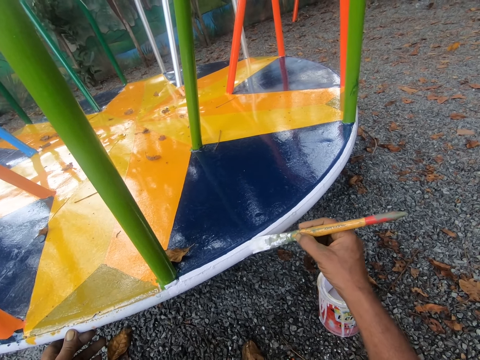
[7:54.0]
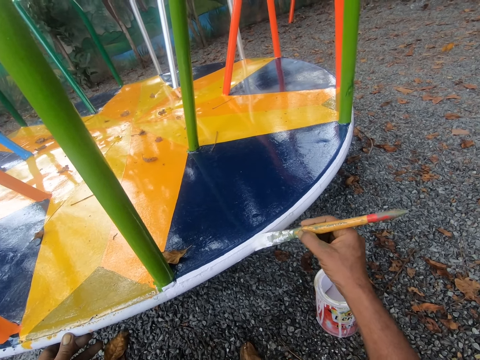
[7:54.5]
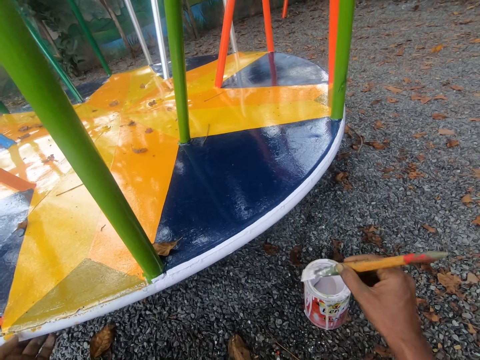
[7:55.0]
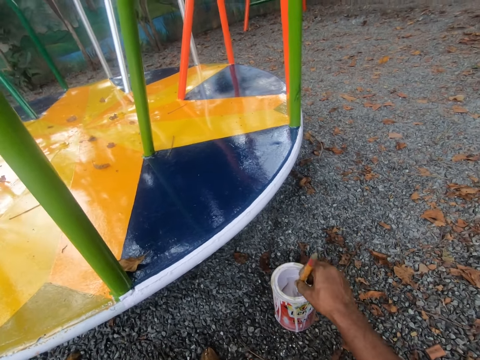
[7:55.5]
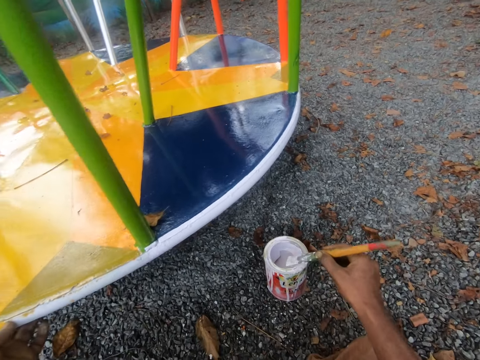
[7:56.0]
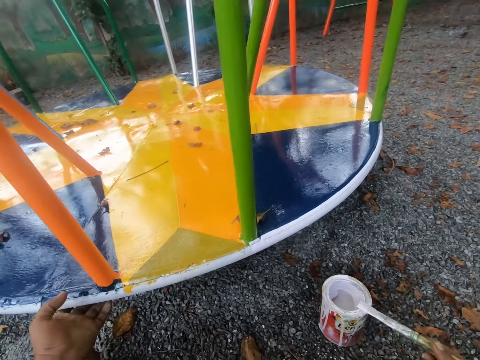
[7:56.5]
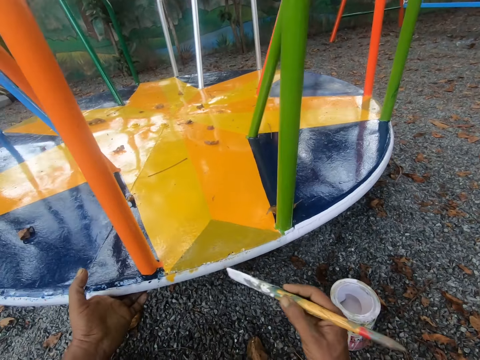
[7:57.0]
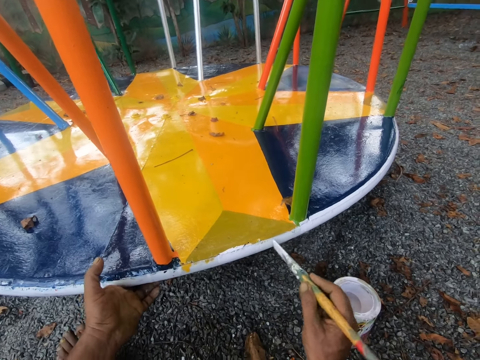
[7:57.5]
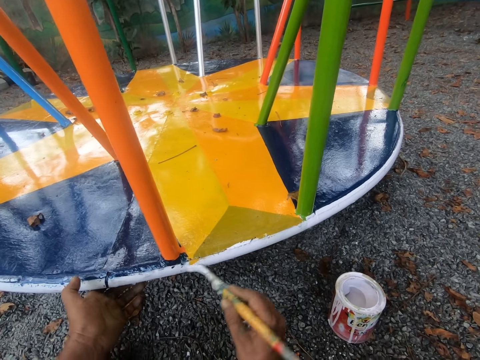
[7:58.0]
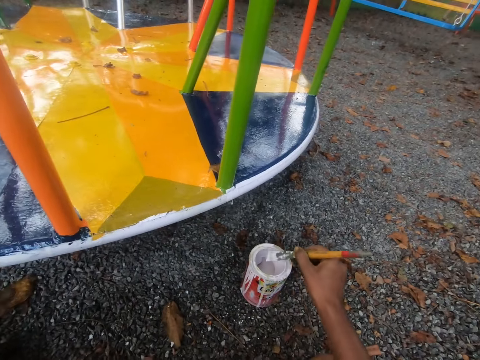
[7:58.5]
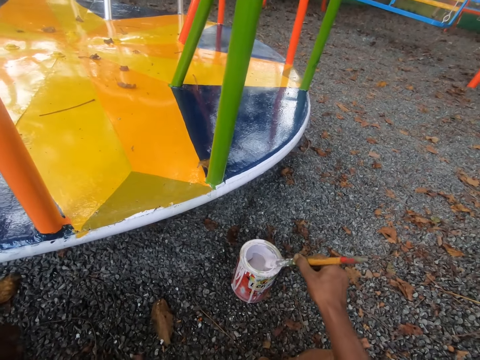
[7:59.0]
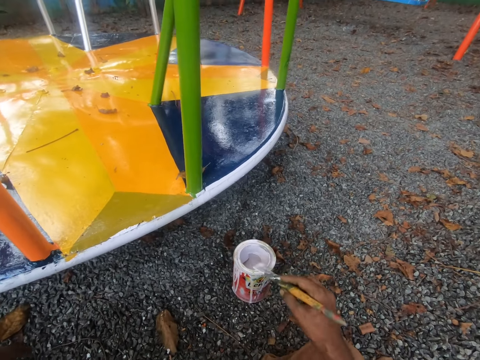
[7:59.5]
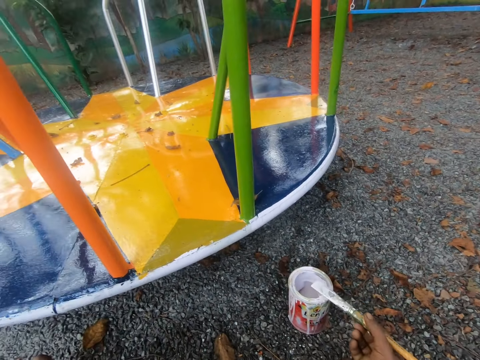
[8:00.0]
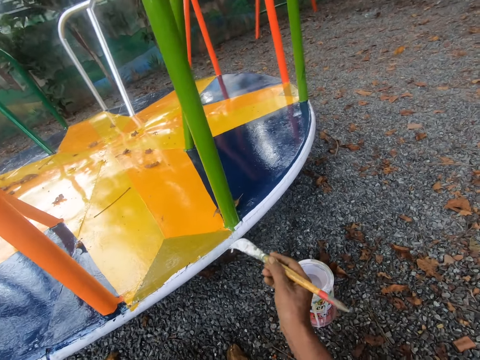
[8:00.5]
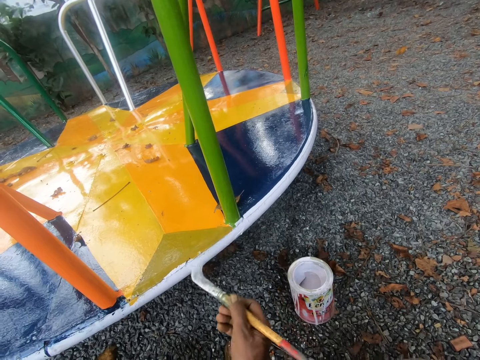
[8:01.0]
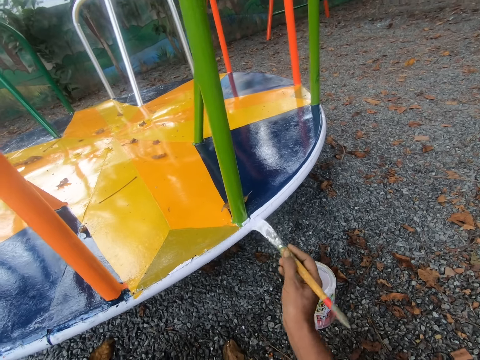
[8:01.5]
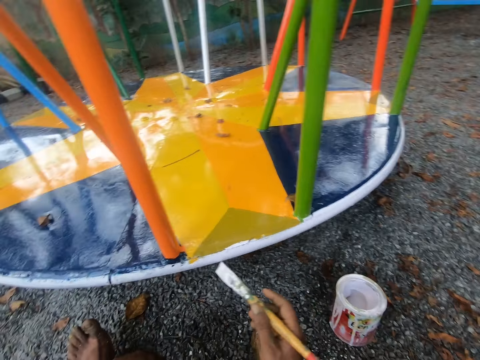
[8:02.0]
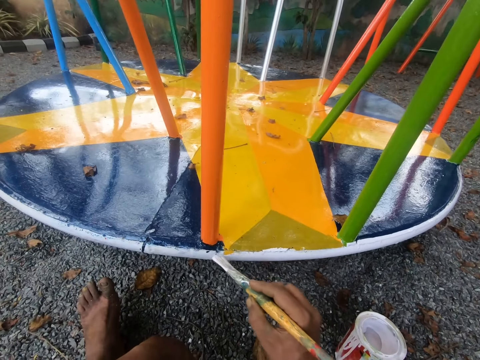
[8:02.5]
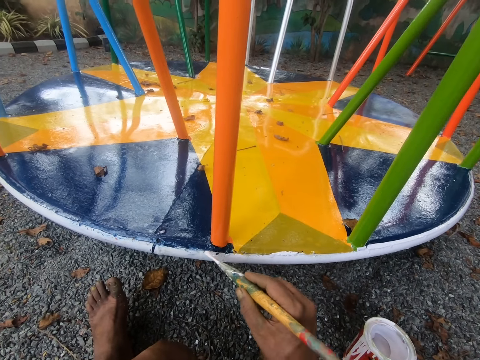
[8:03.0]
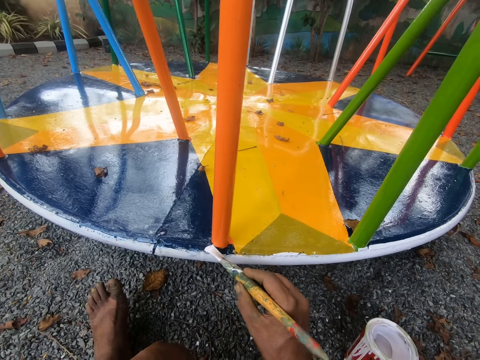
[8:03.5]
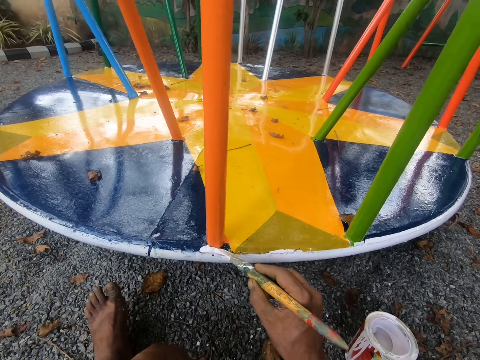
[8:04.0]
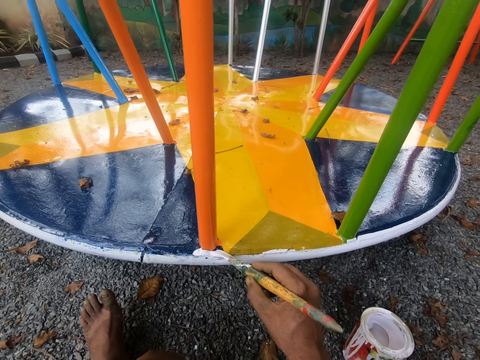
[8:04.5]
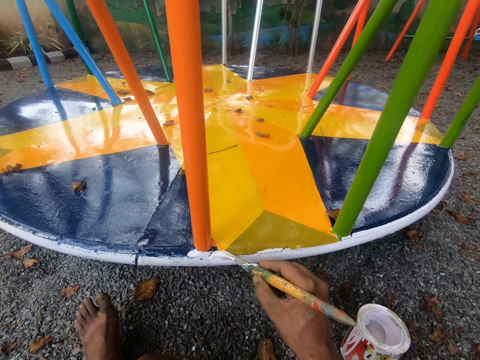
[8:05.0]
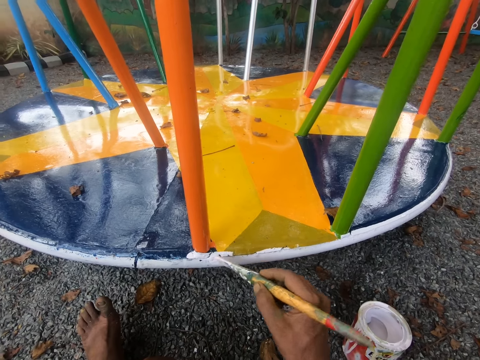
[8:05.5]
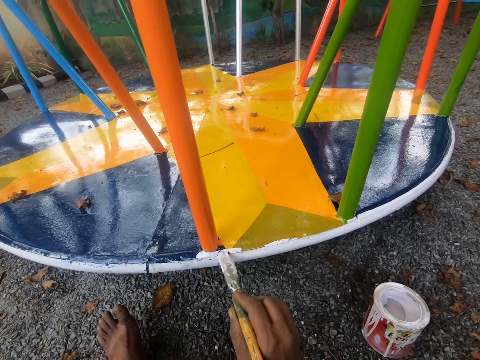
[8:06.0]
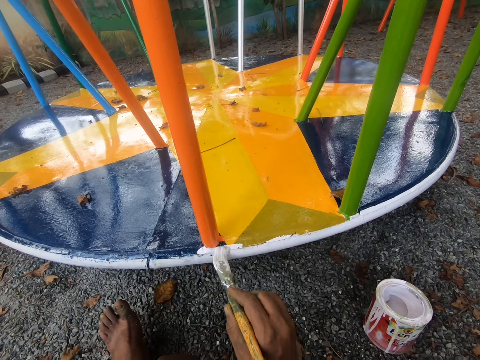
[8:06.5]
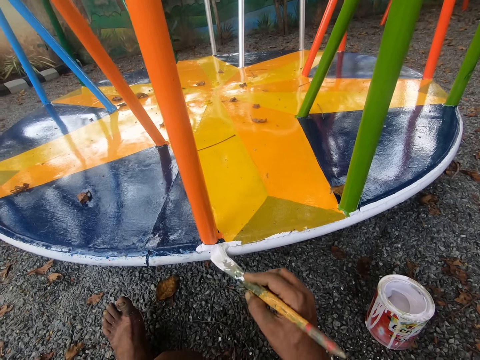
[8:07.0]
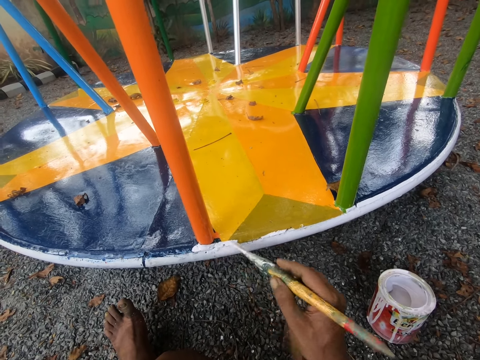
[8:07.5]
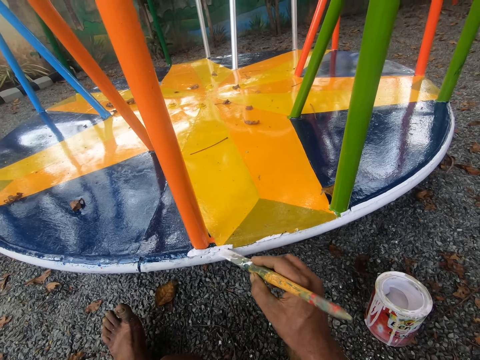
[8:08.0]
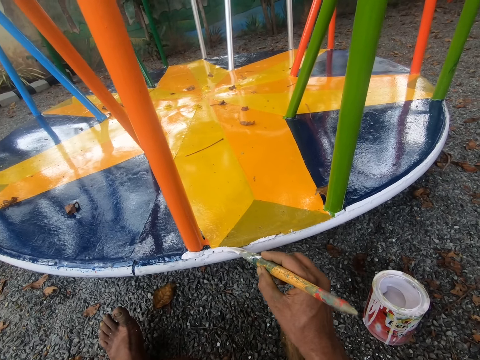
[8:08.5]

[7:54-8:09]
The camera wearer dips the paint brush in his right hand into the paint container on the floor. He removes extra paint from the brush. He wipes the paint brush on the rim of the paint container on the floor. He rotates the merry go round or swing. He paints the swing with the paint brush in his right hand. He dips the paint brush in his right hand into the paint container on the floor again. He removes extra paint from the brush and wipes the paint brush on the rim of the paint container on the floor. He paints the swing with the paint brush in his right hand.

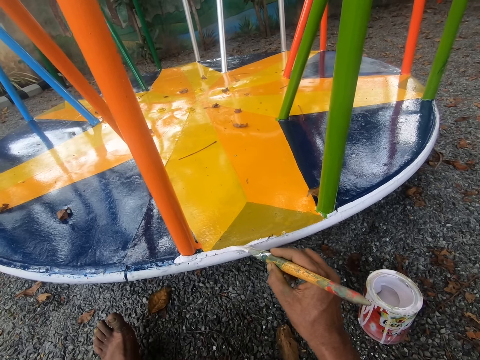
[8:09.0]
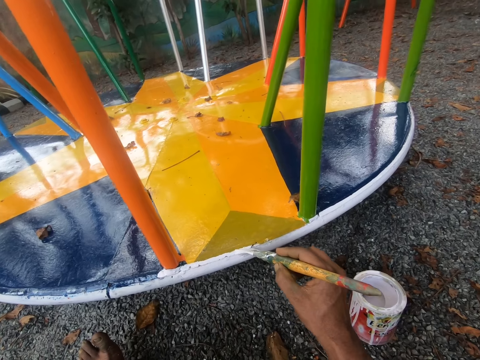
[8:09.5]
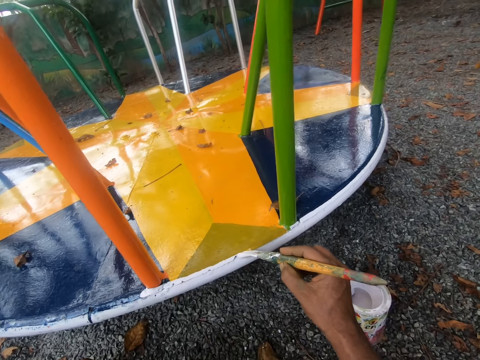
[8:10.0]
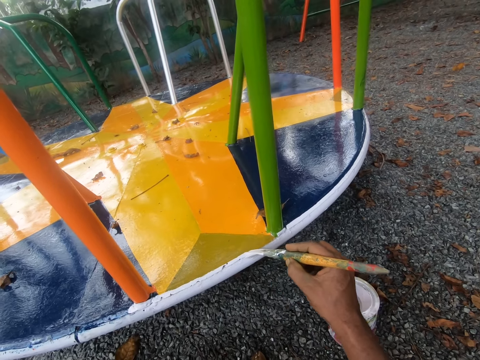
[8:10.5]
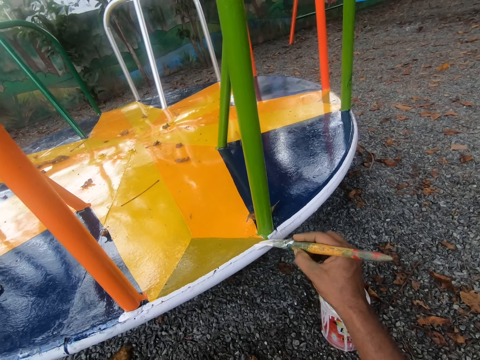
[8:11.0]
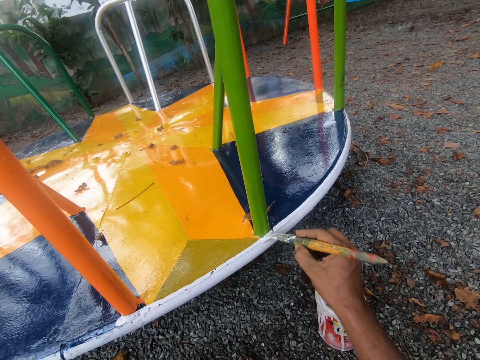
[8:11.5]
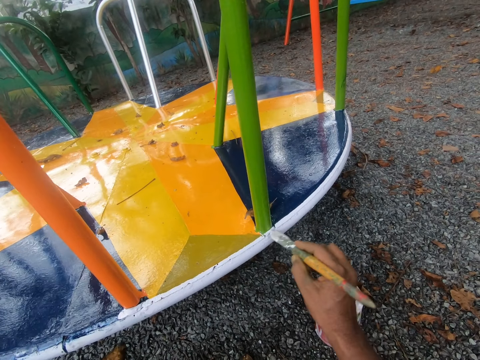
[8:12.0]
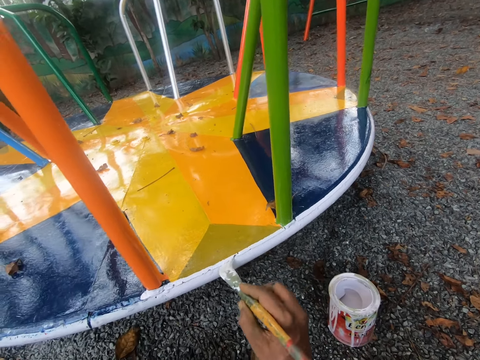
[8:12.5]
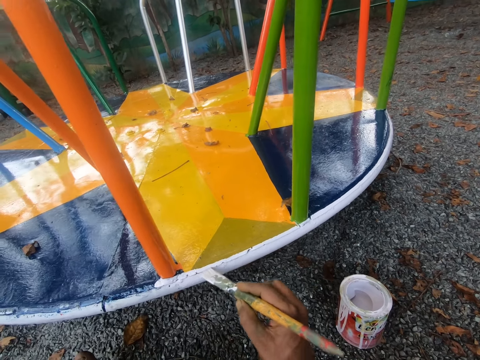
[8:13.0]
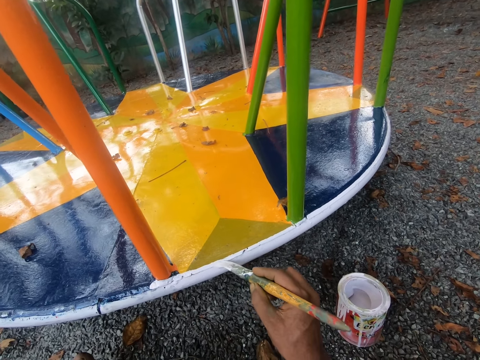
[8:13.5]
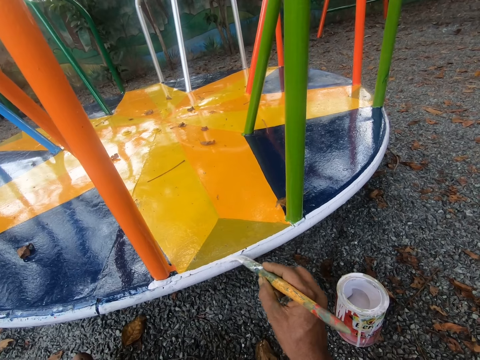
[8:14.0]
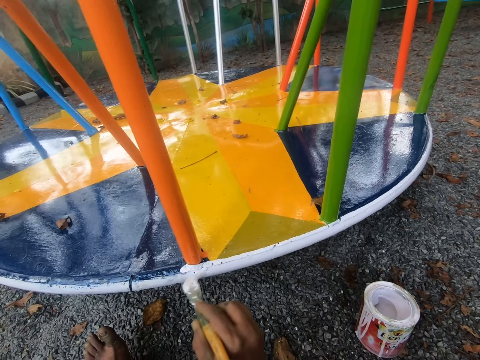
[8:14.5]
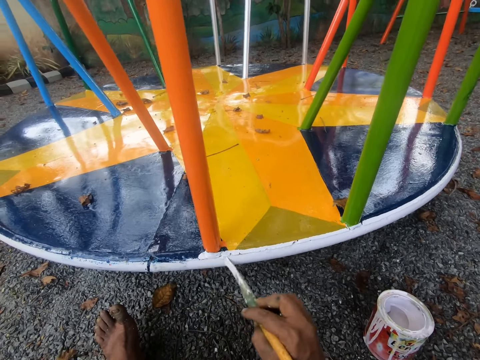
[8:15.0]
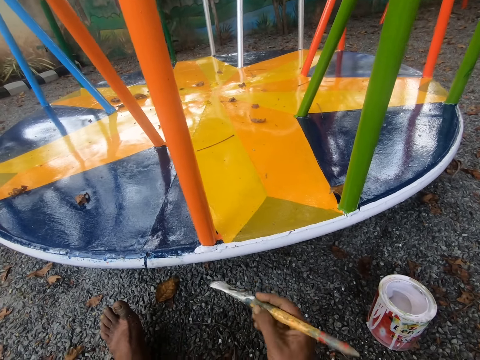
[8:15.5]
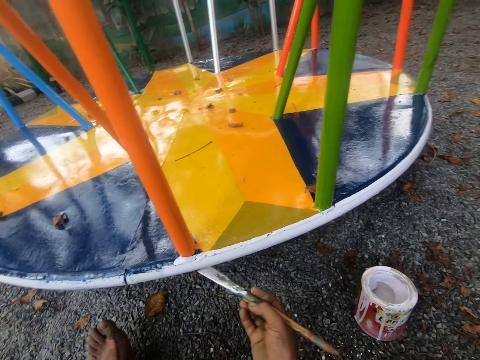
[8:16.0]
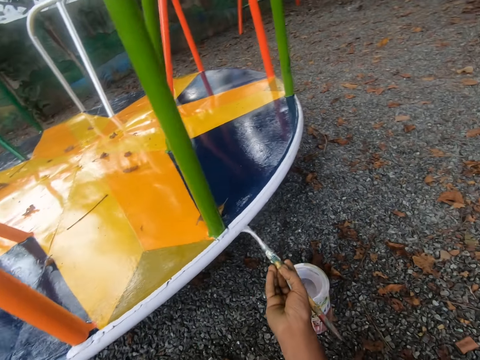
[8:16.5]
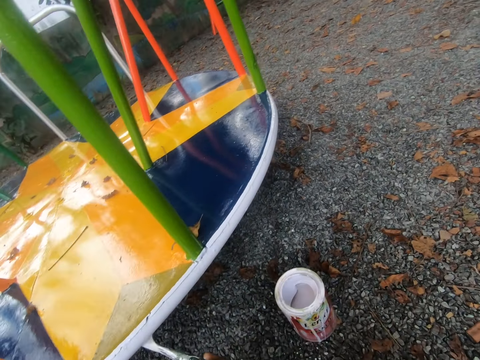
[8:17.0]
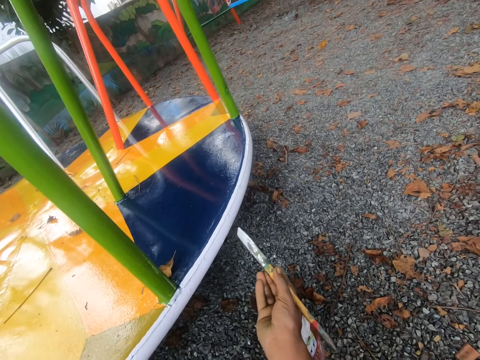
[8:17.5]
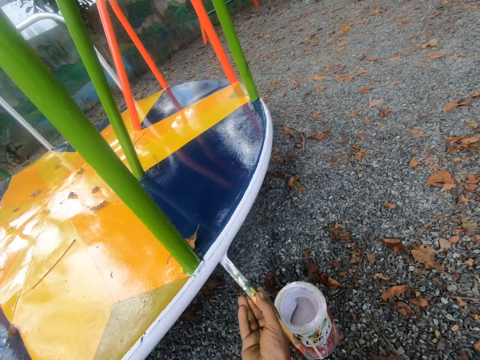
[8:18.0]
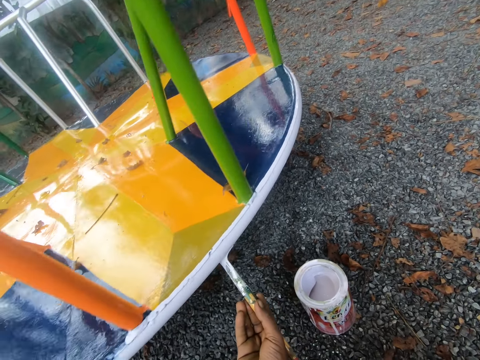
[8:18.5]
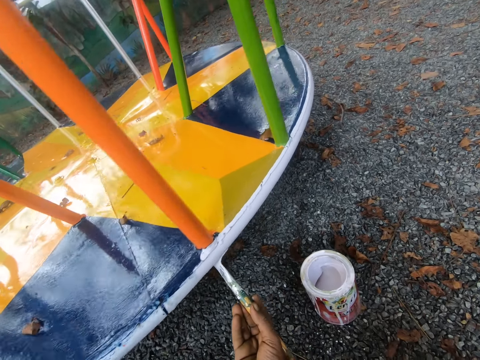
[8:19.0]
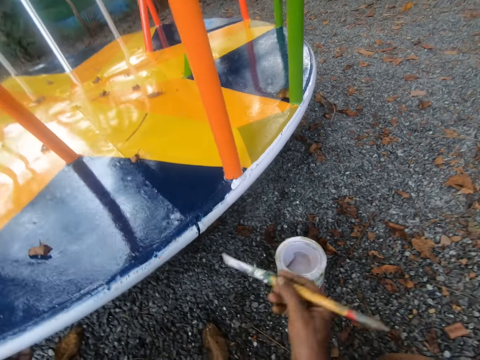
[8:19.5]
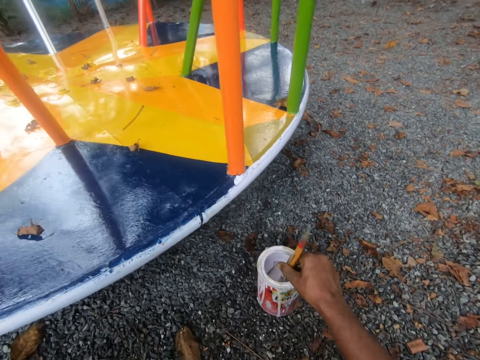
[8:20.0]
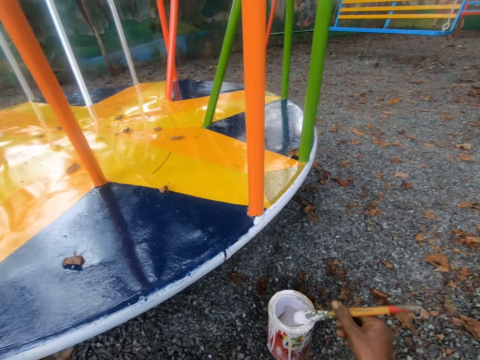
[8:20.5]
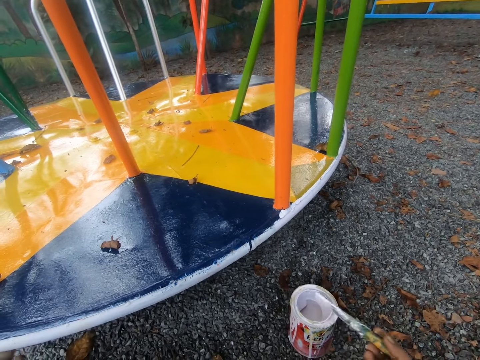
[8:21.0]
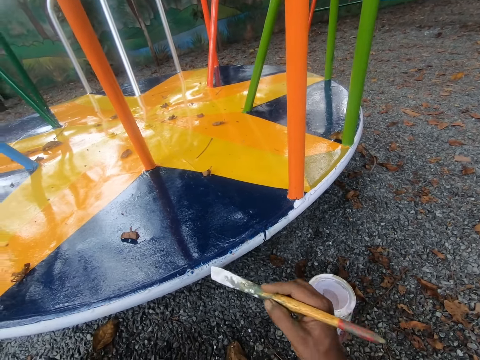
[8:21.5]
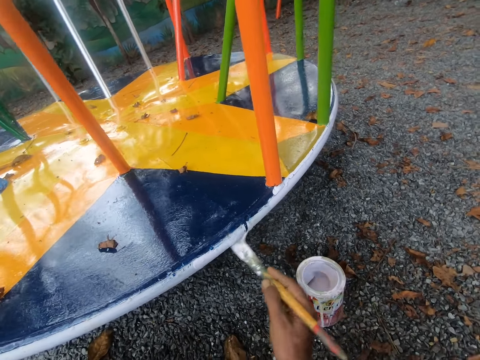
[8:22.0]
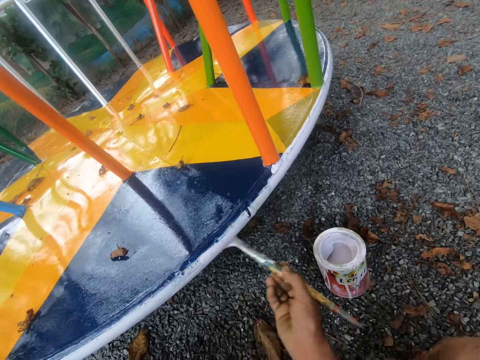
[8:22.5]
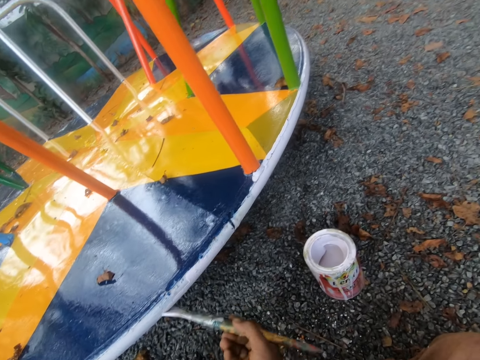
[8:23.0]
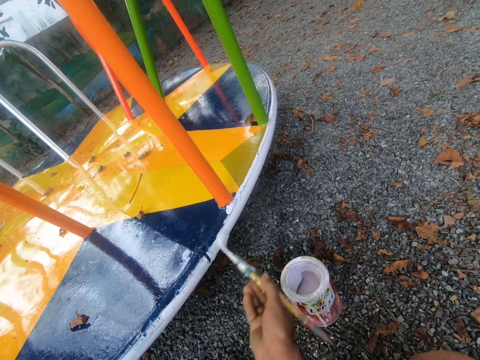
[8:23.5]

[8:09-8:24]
The camera wearer dips the paint brush in his right hand into the paint container on the floor. He removes extra paint from the brush. He wipes the paint brush on the rim of the paint container on the floor. He paints the swing with the paint brush in his right hand.
